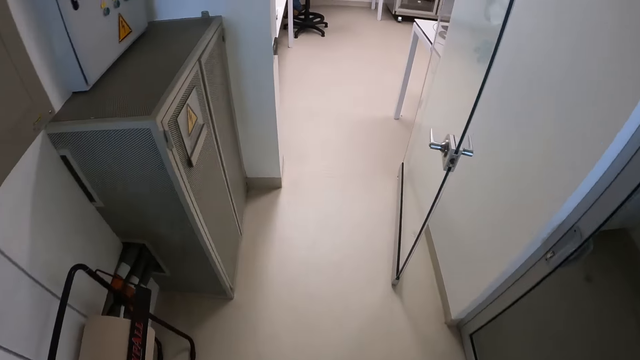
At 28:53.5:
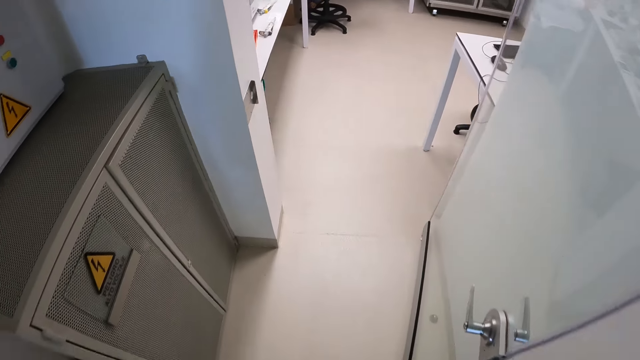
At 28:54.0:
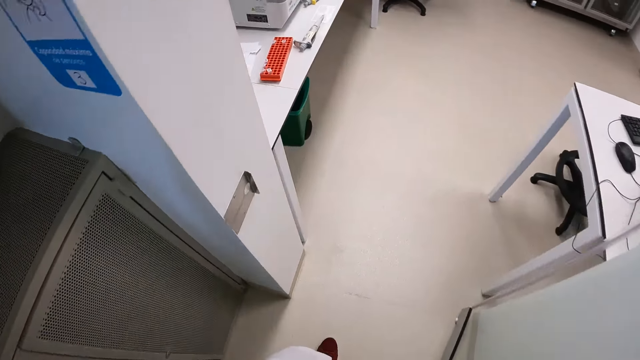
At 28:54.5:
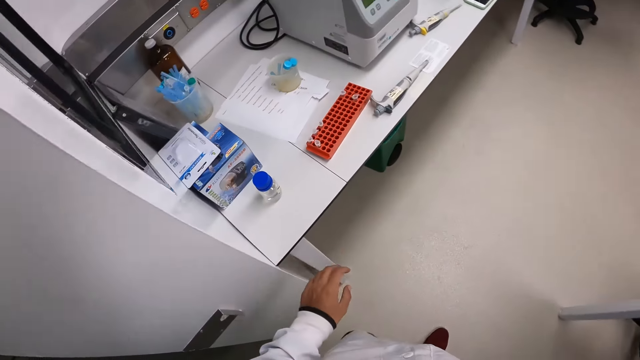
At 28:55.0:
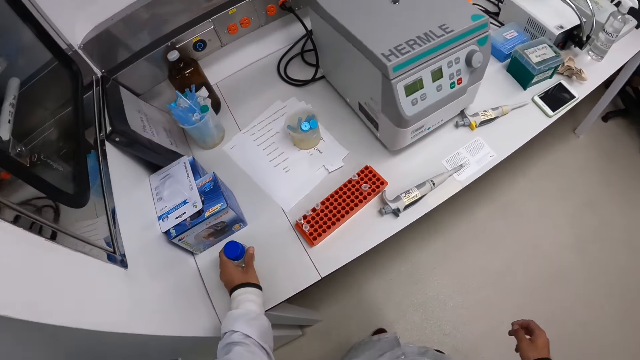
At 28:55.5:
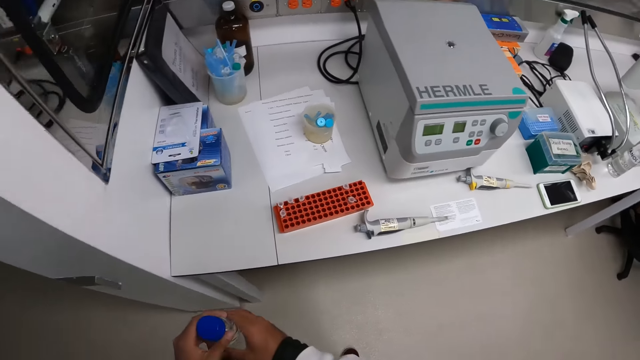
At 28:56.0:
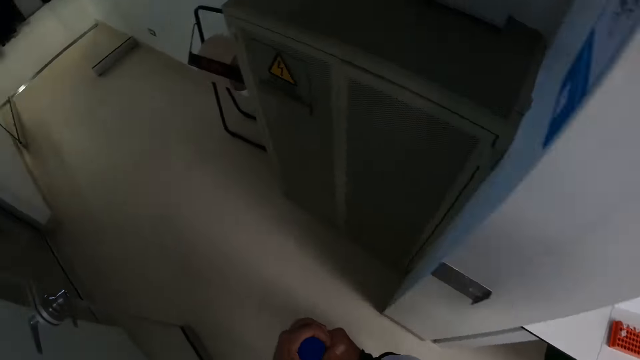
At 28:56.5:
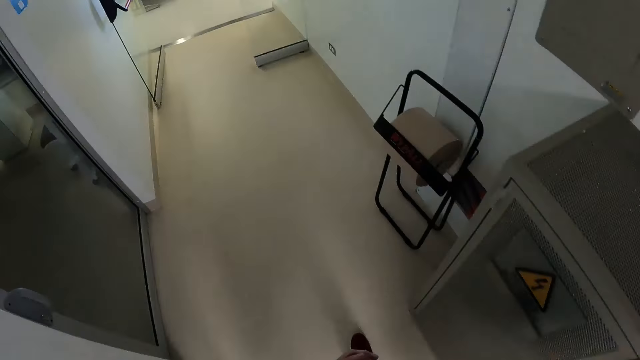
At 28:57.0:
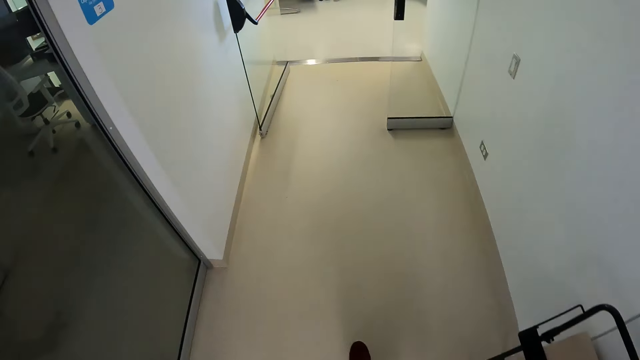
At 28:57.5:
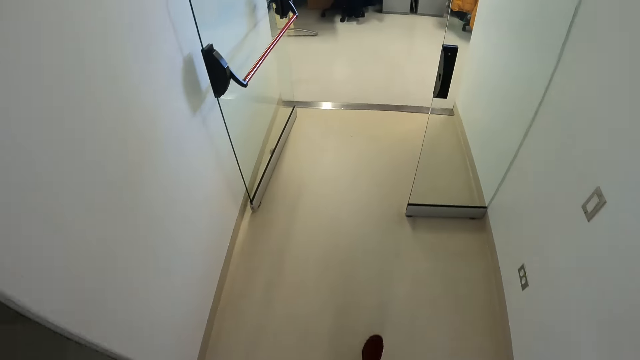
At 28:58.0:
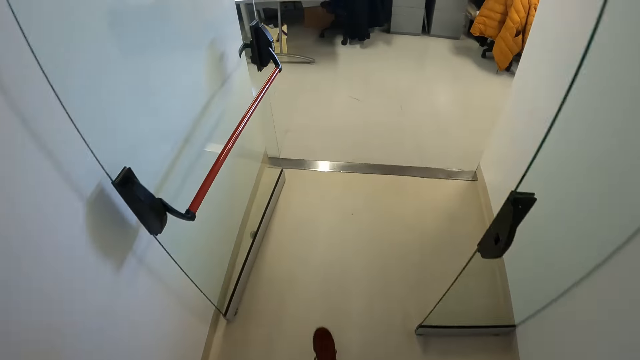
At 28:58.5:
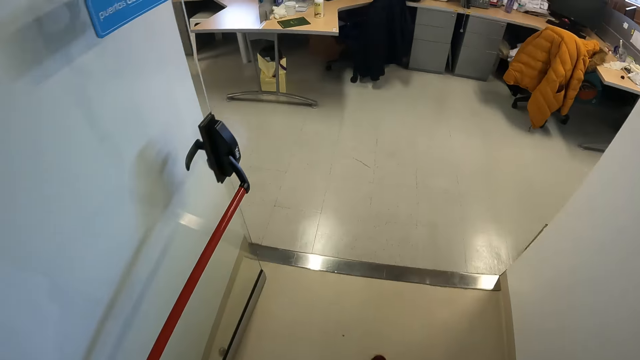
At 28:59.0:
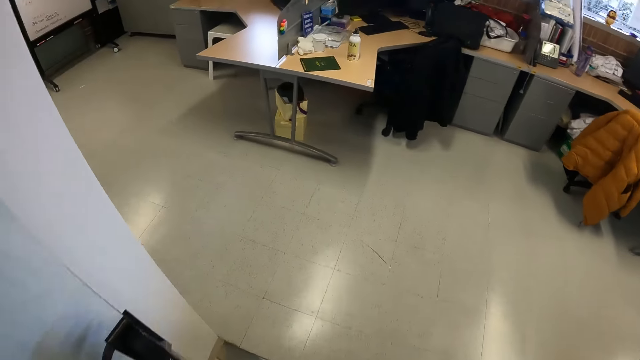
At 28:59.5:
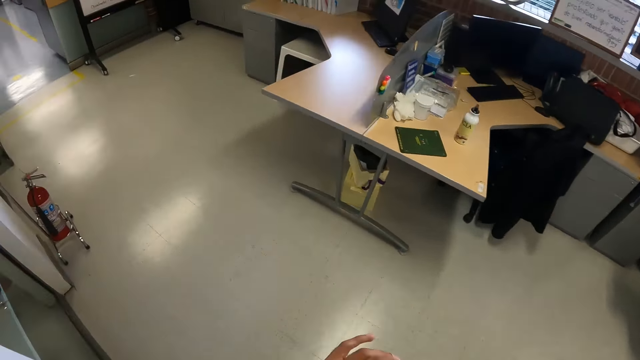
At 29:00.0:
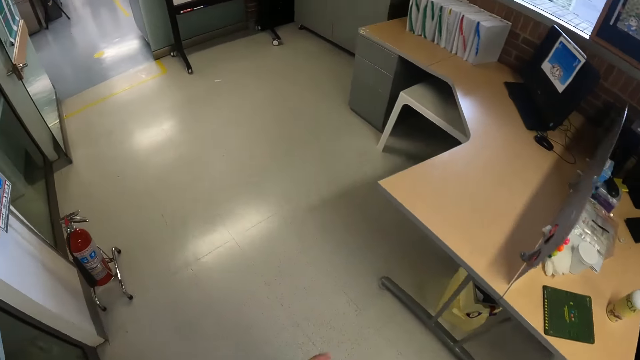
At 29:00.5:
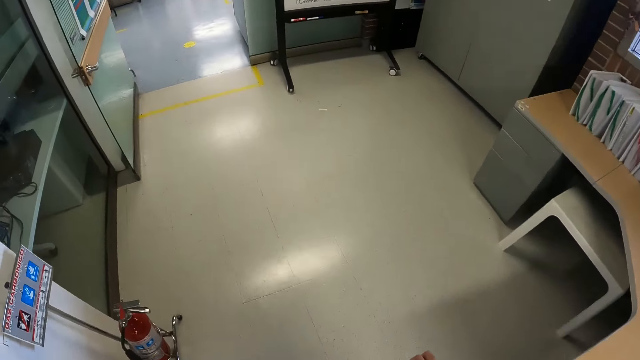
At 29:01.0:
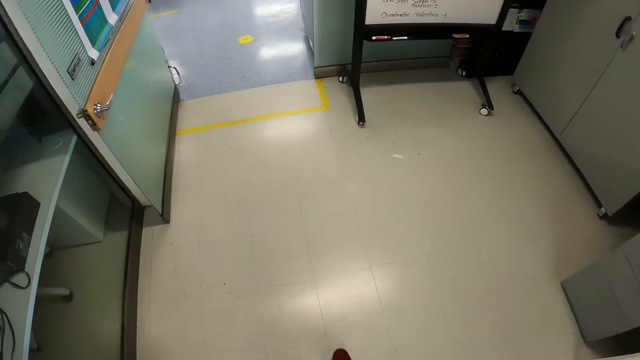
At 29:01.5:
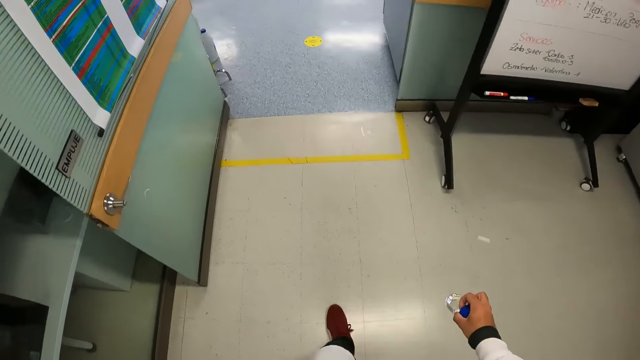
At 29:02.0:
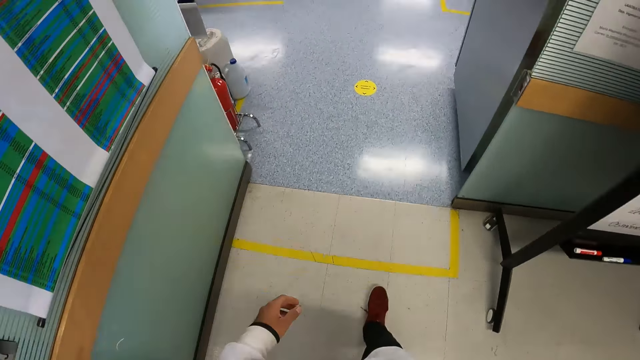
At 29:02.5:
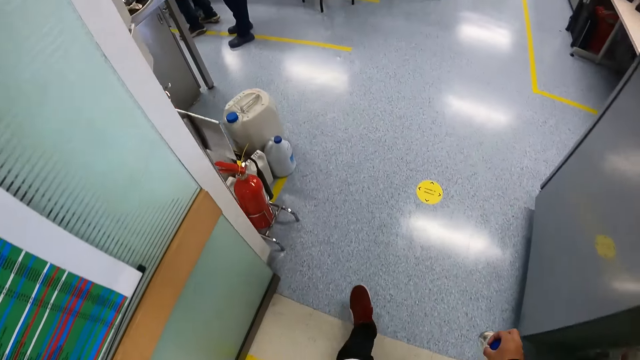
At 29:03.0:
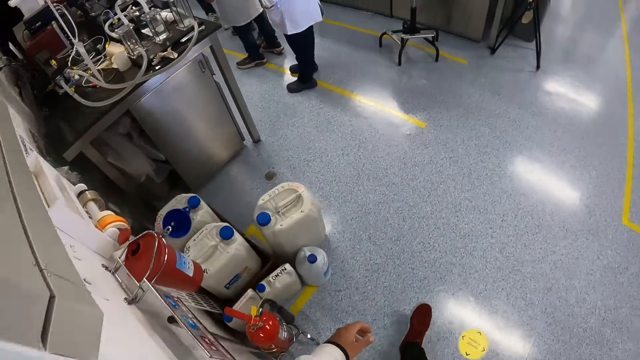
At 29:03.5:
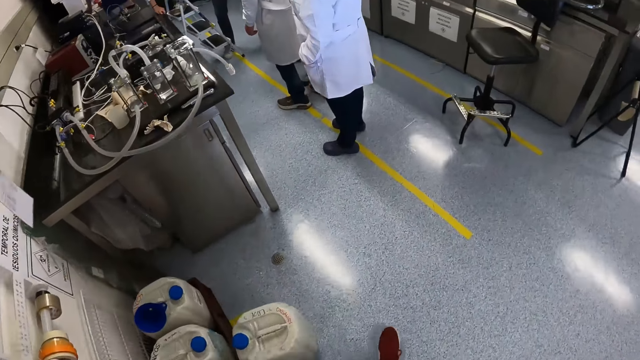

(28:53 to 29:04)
The camera wearer picks up the bottle on the laboratory table with his left hand. He walks towards the weighing machine in the laboratory.

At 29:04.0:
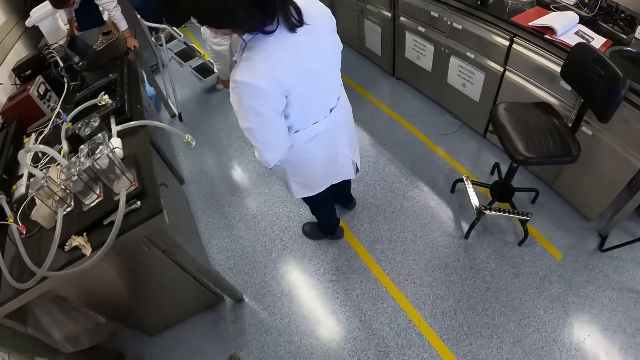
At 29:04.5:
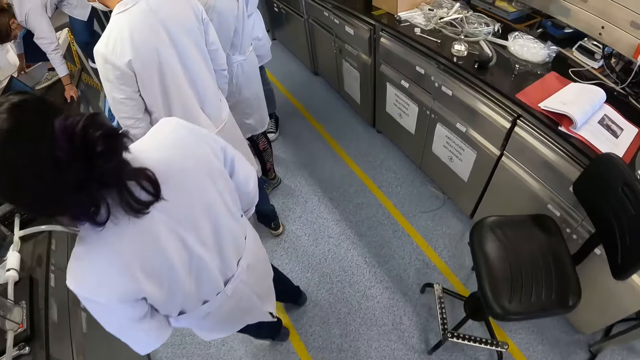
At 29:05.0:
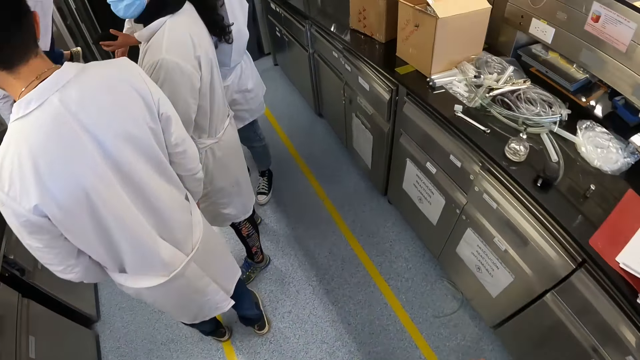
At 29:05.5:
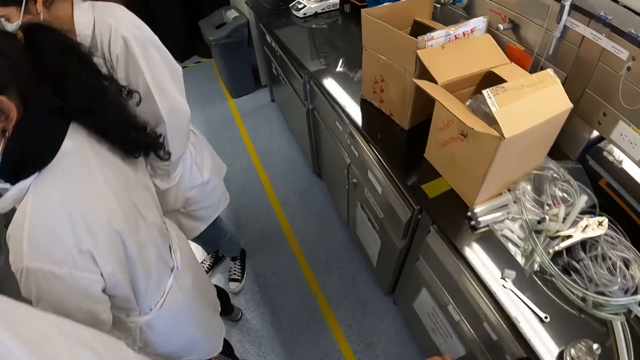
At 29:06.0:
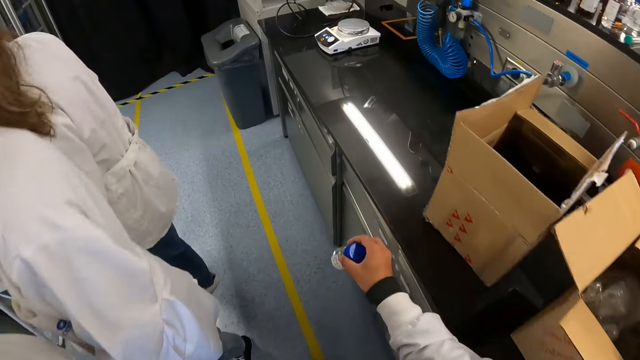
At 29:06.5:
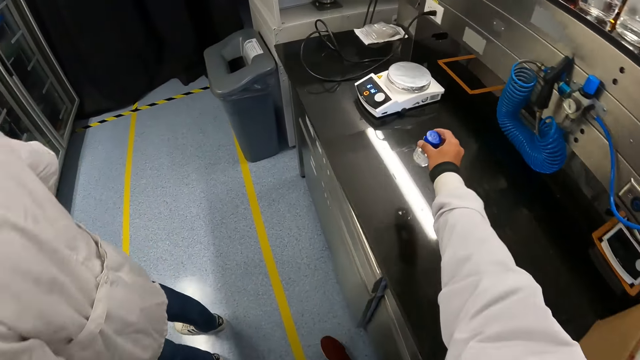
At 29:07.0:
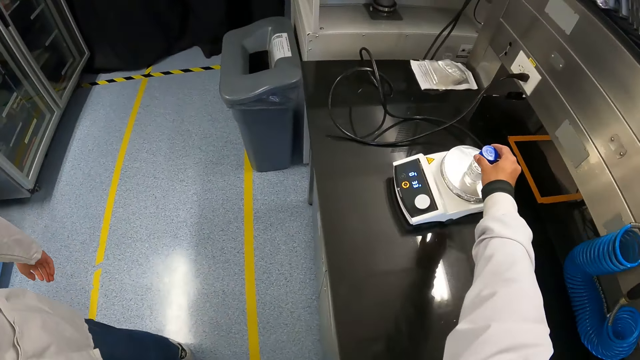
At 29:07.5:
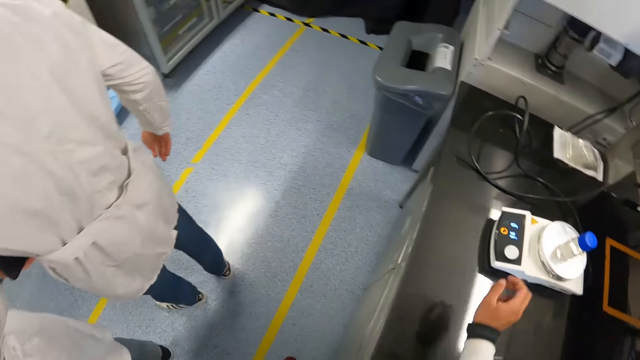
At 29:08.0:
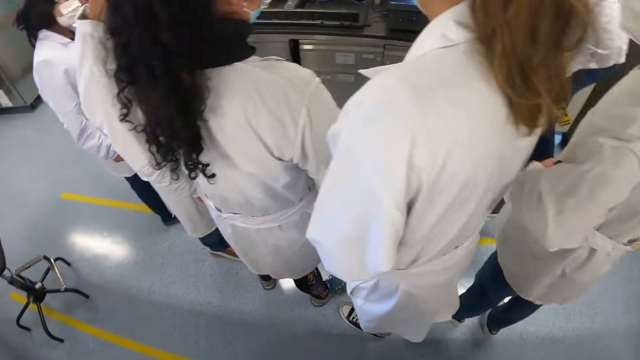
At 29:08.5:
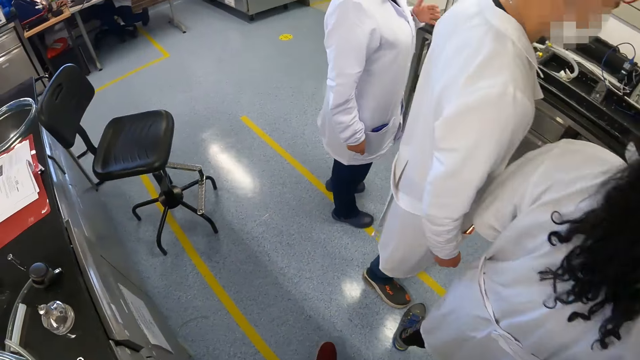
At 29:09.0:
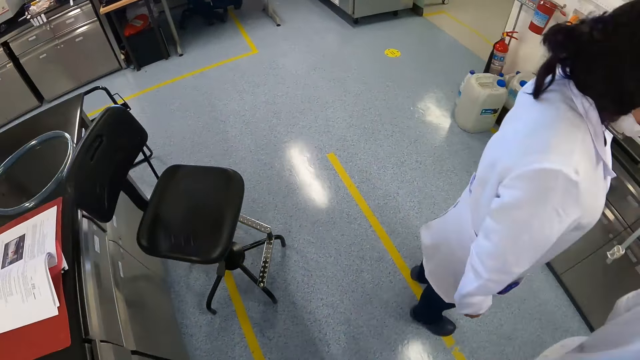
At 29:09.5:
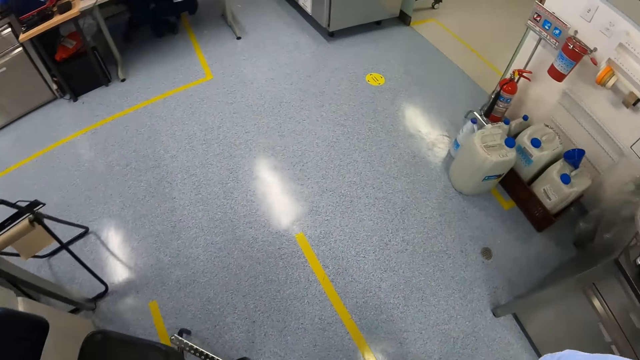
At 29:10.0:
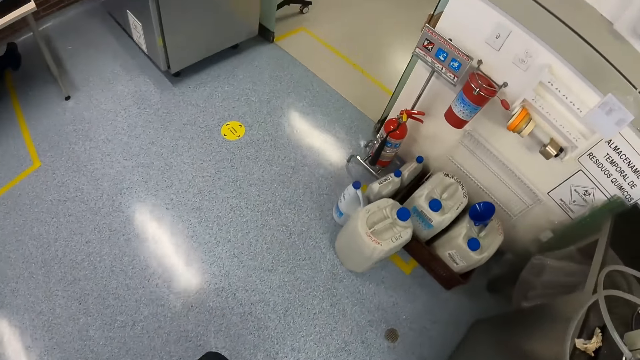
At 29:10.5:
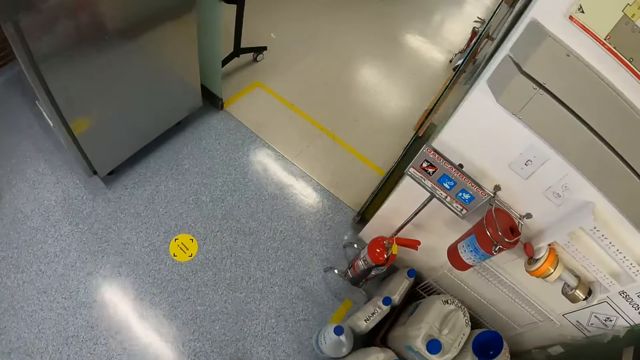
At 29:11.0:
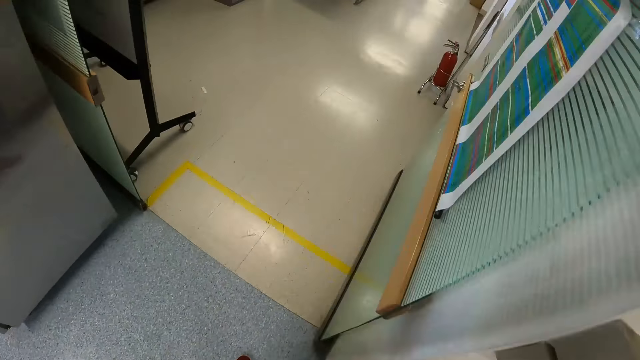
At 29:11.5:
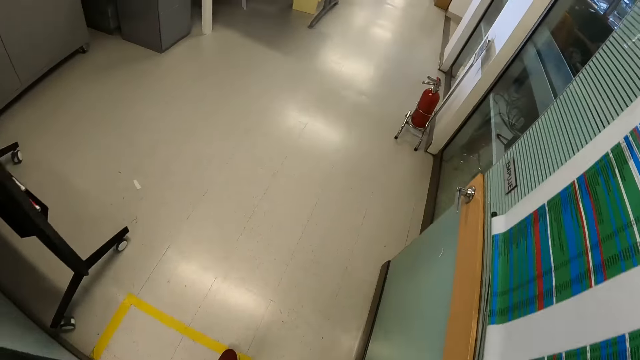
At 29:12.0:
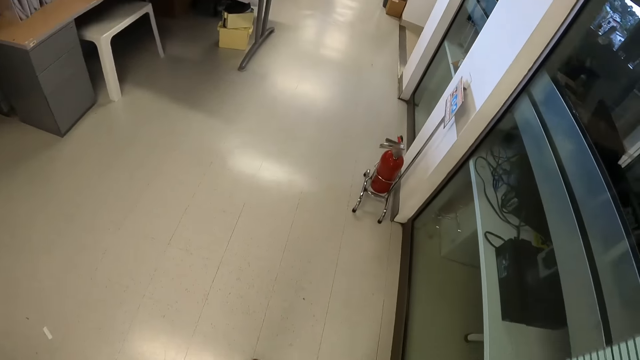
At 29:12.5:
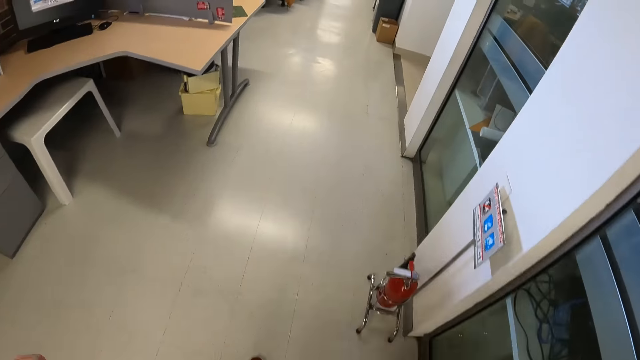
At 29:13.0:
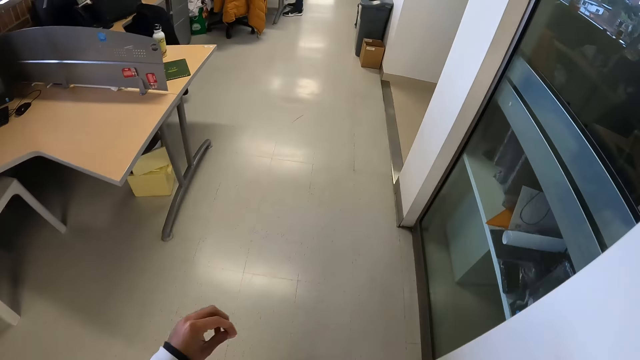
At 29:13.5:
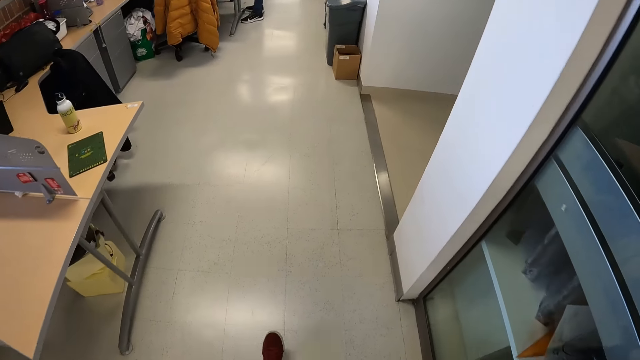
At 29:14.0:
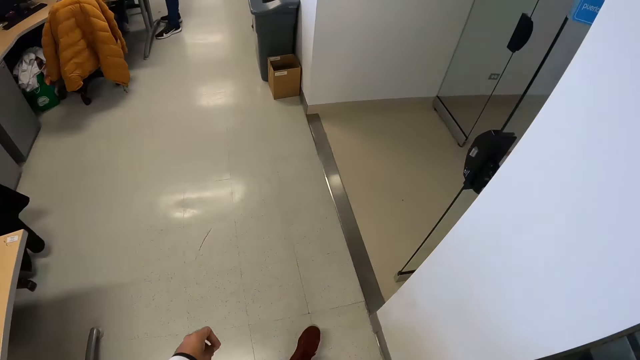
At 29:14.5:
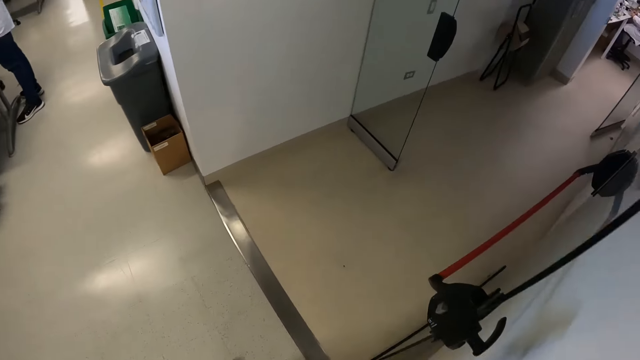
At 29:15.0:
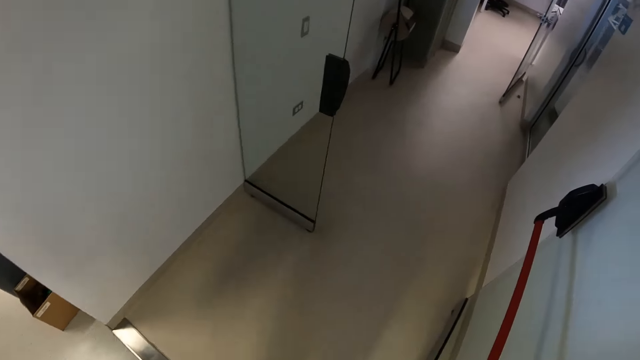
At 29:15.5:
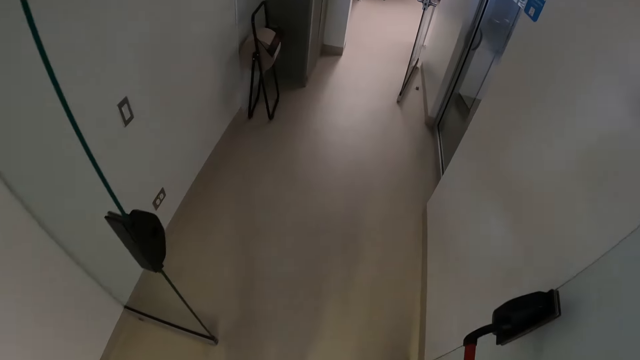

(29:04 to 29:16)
The camera wearer weighs the bottle. He drops the bottle on the weighing machine with his right hand. He walks towards the centrifuge machine in the laboratory.
